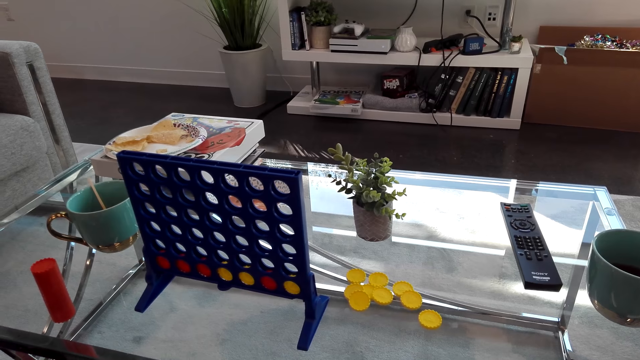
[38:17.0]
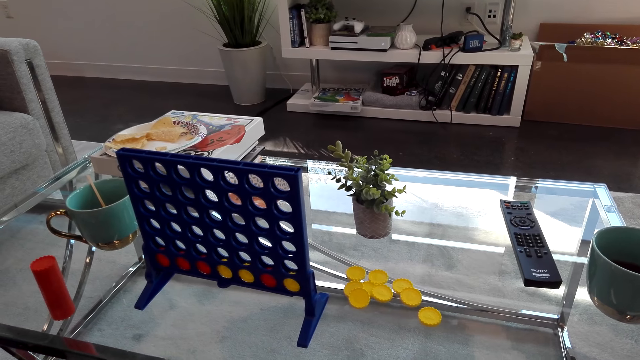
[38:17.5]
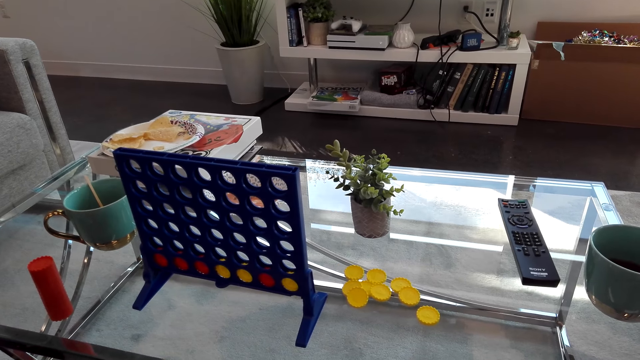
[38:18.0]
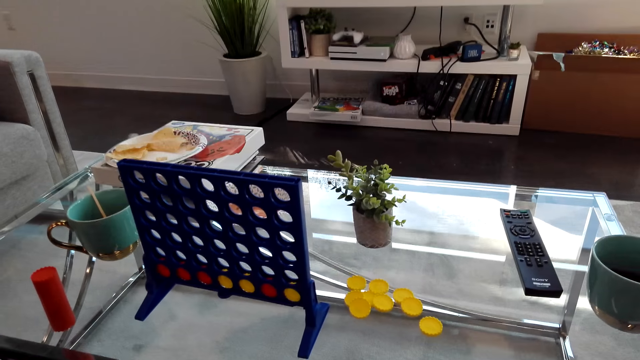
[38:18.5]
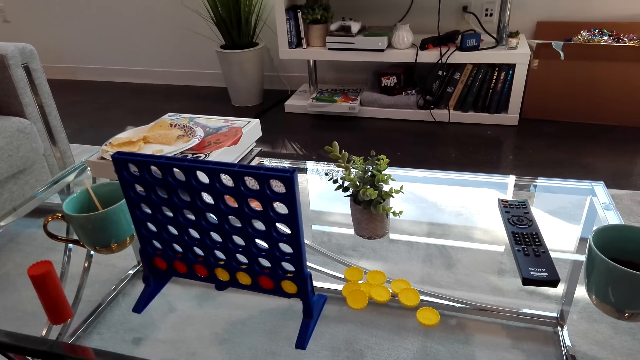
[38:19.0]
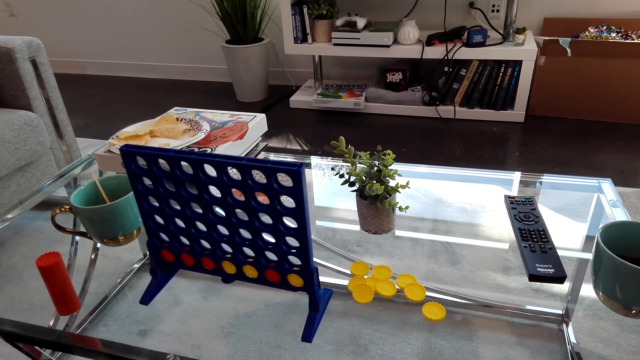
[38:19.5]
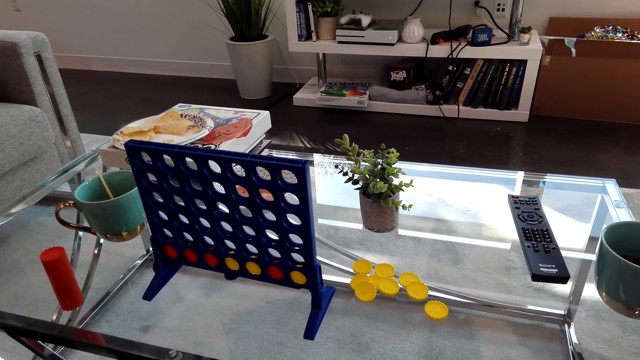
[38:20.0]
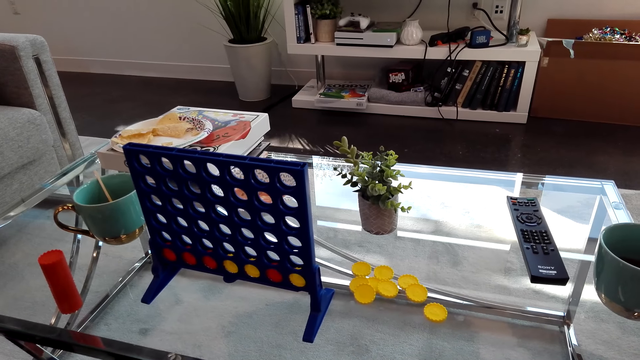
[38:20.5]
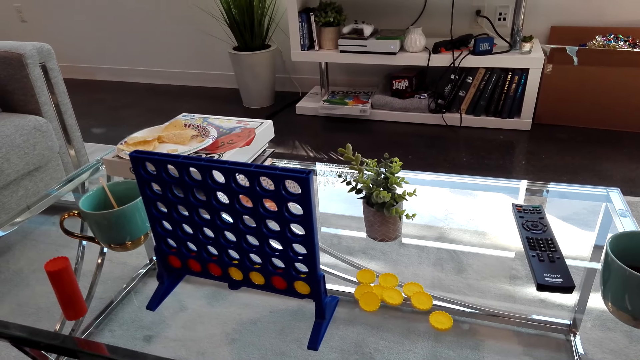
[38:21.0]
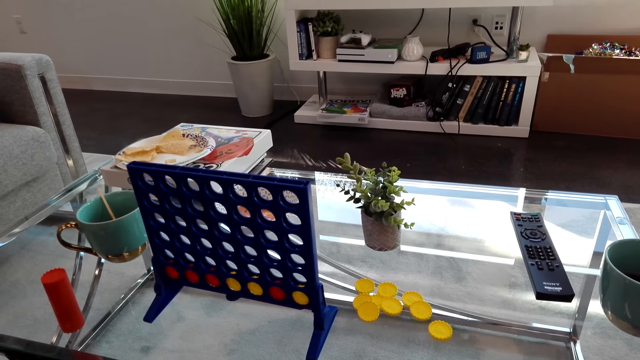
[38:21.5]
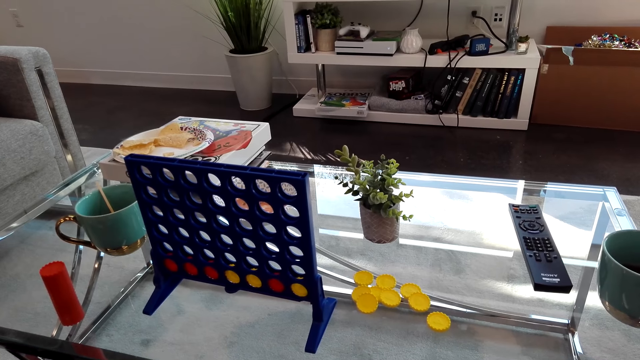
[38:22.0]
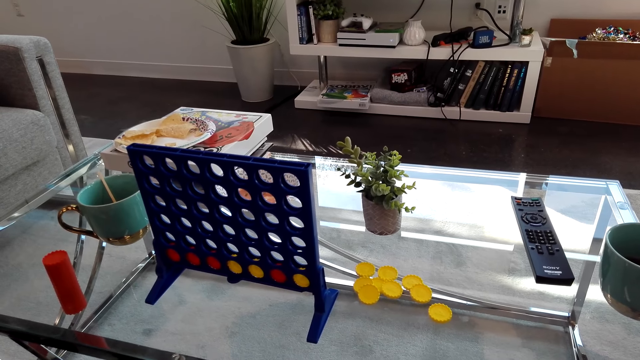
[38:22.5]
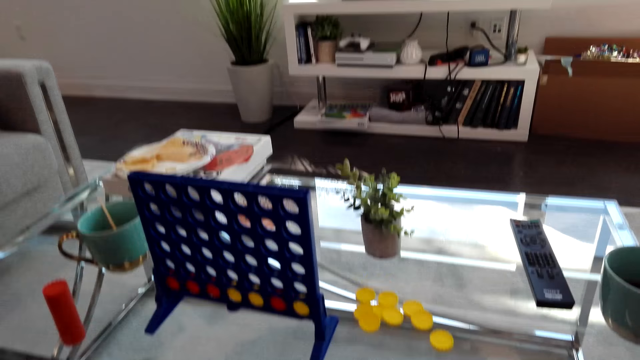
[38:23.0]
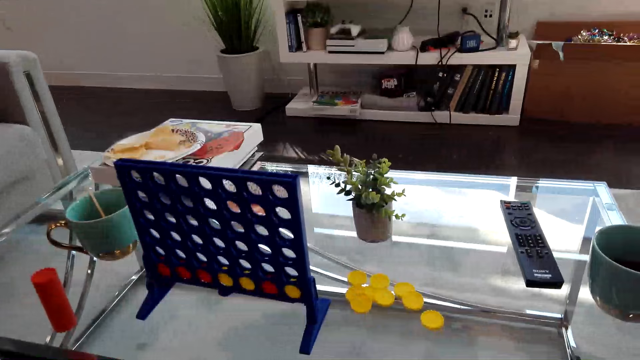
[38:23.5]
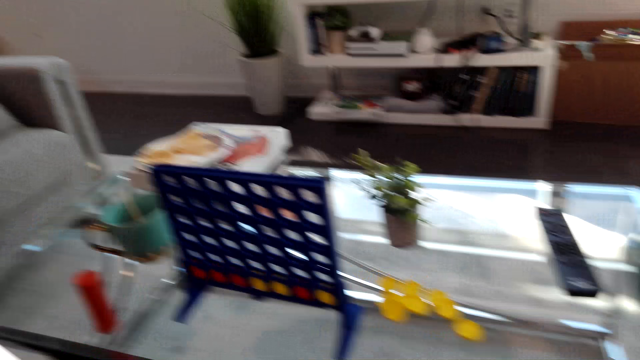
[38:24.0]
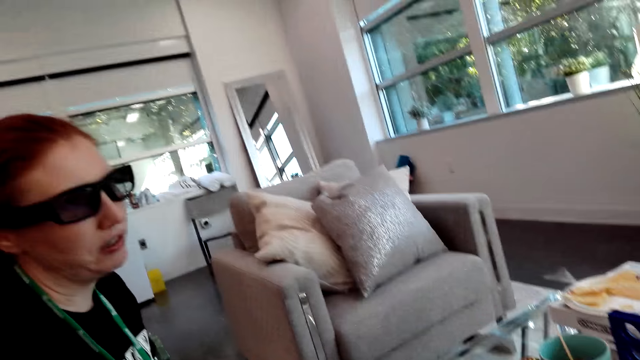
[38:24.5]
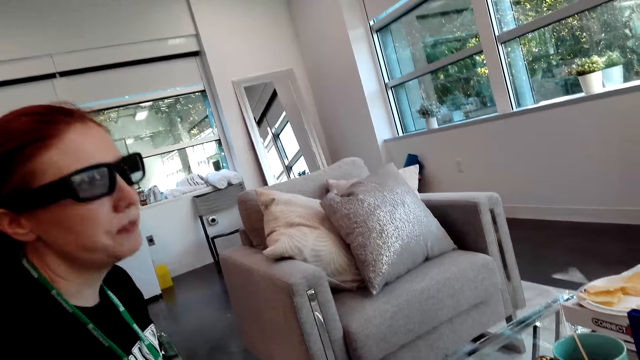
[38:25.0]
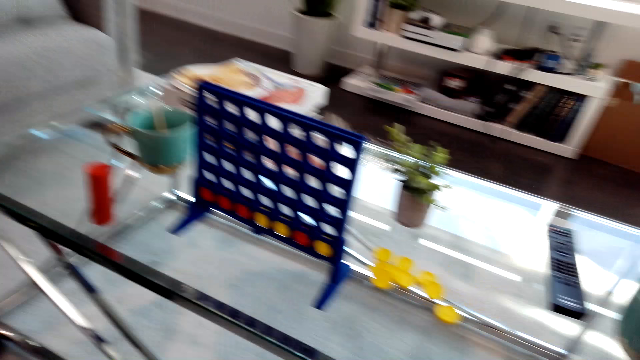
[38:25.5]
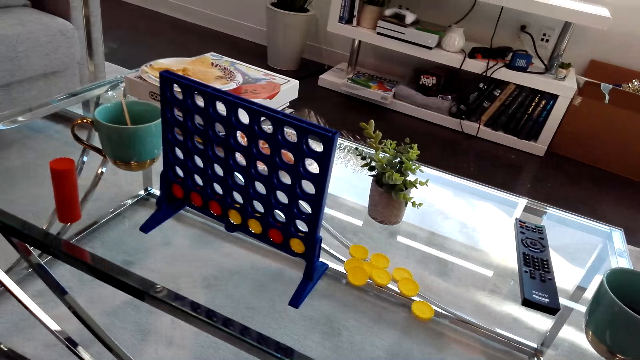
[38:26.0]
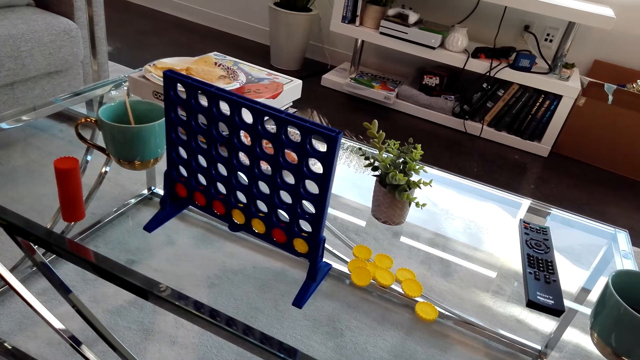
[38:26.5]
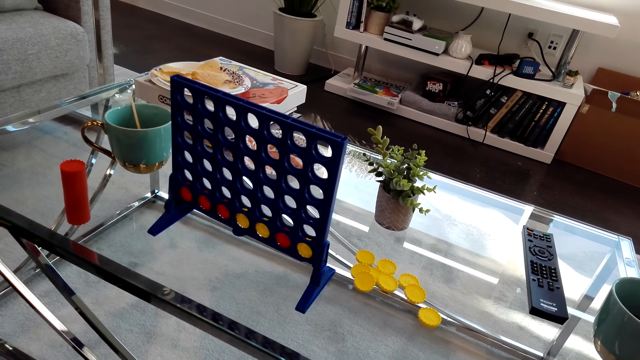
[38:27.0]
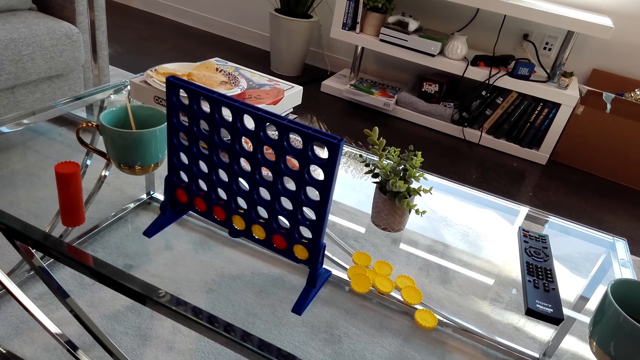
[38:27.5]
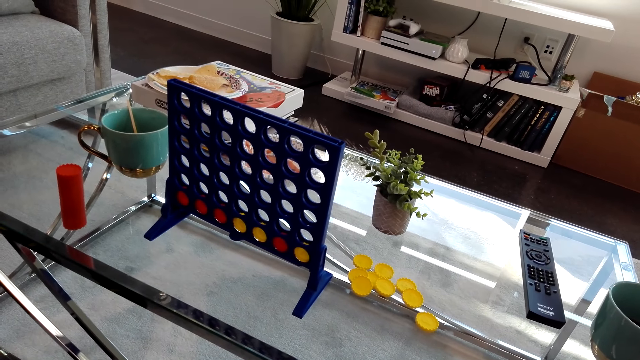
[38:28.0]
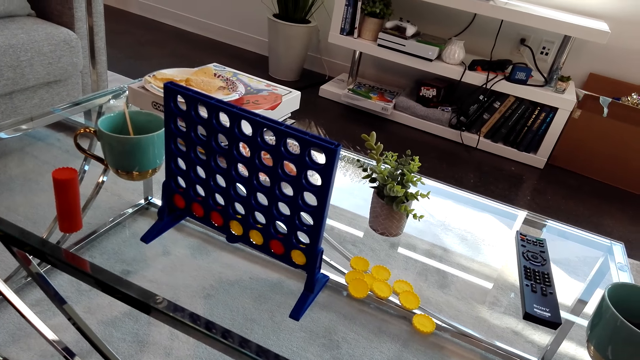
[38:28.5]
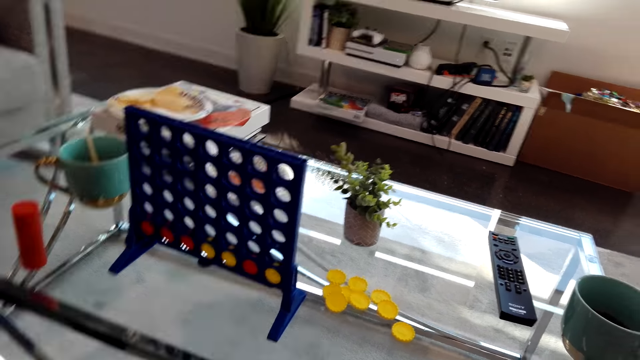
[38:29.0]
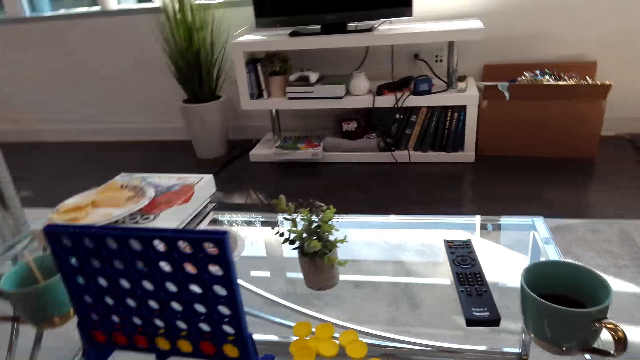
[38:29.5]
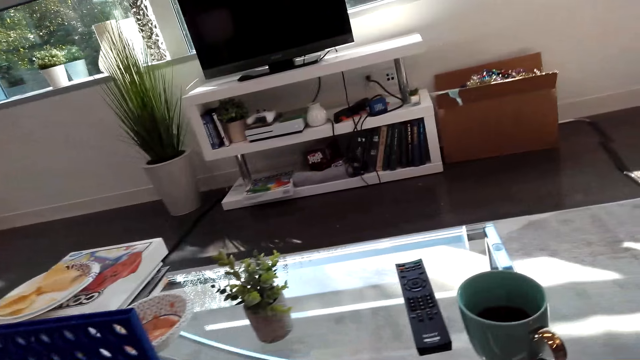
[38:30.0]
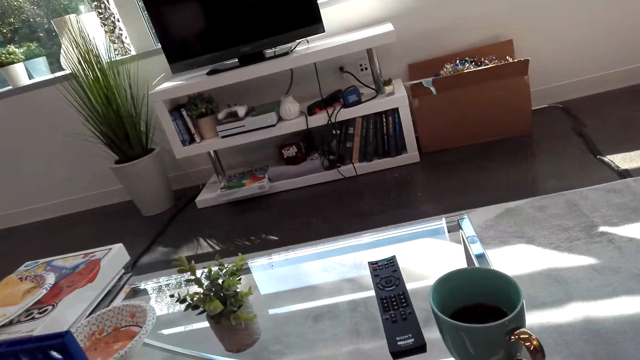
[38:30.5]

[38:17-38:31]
Someone talks to the camera wearer. The camera wearer looks at the Connect 4 game board.

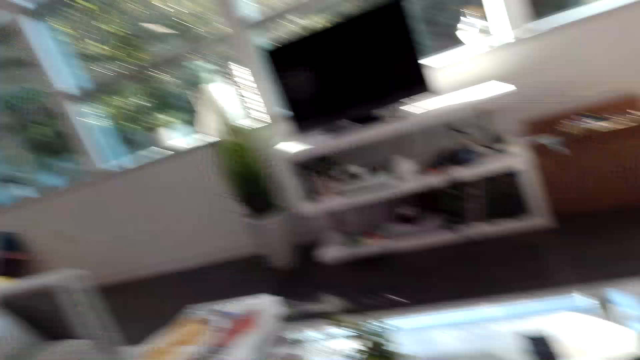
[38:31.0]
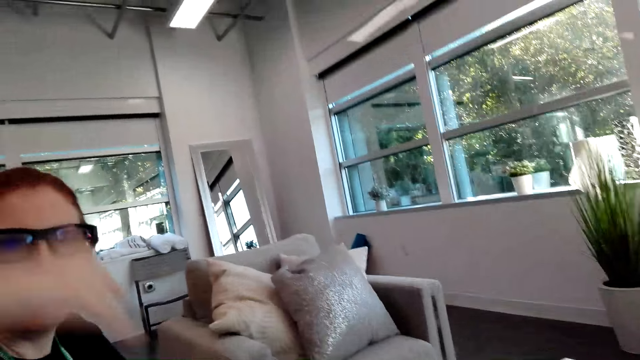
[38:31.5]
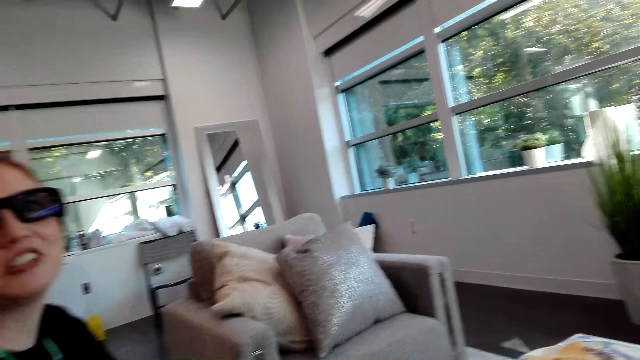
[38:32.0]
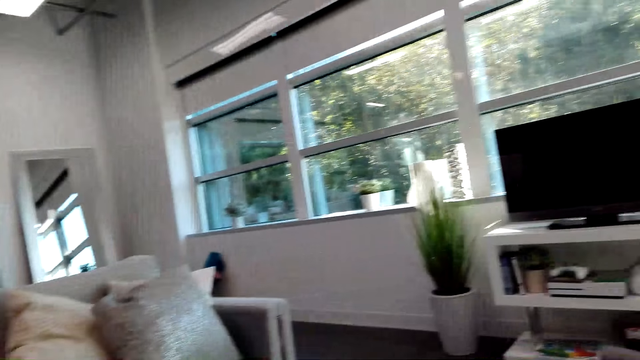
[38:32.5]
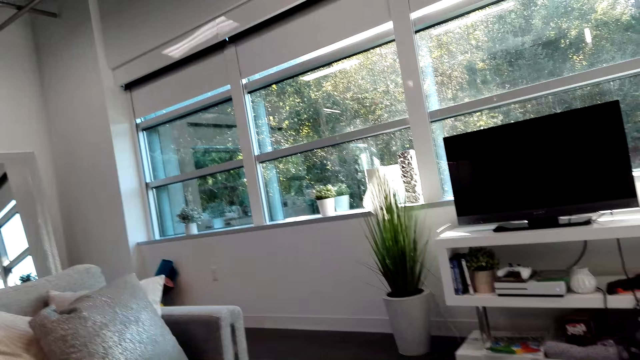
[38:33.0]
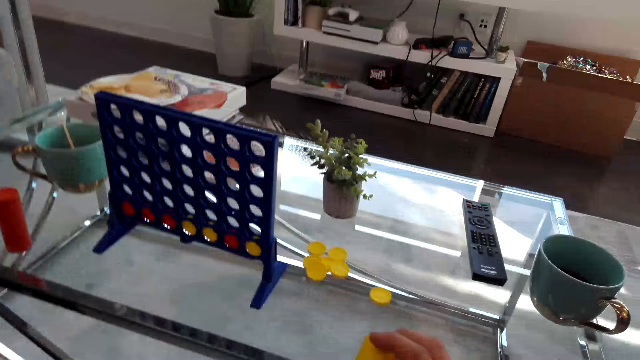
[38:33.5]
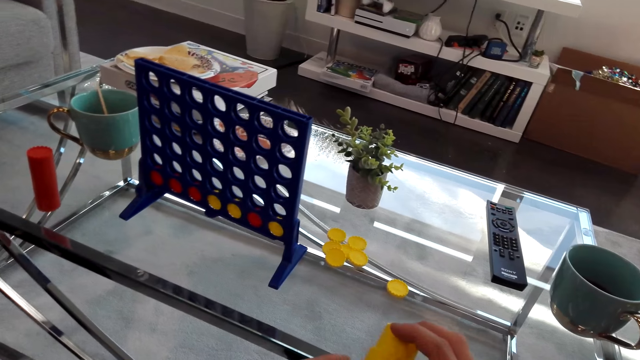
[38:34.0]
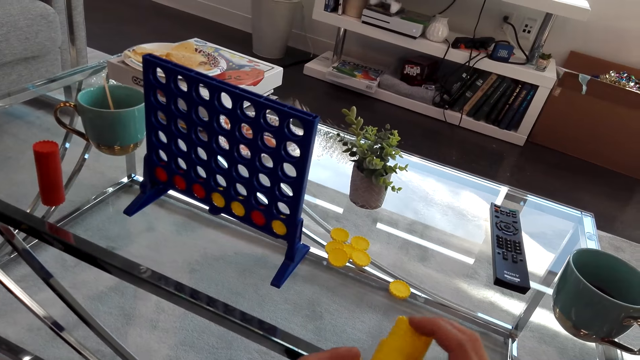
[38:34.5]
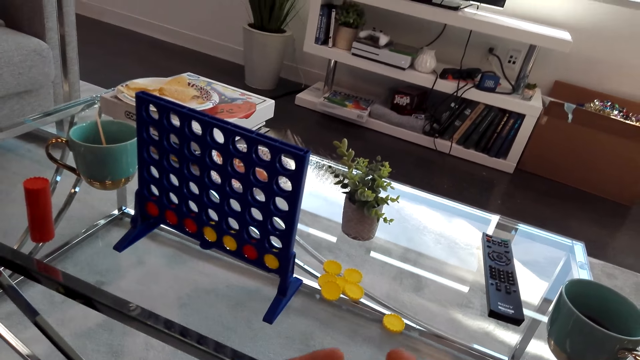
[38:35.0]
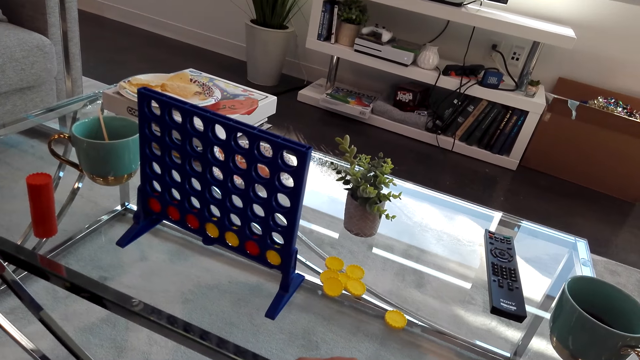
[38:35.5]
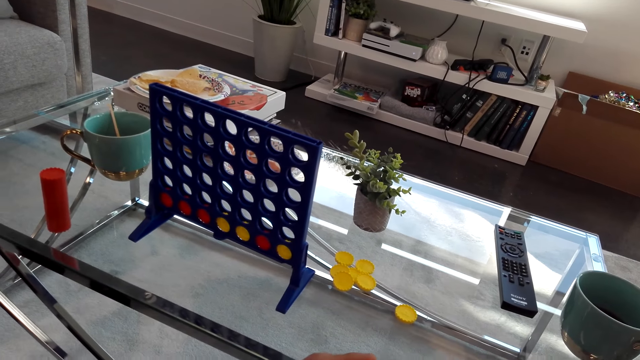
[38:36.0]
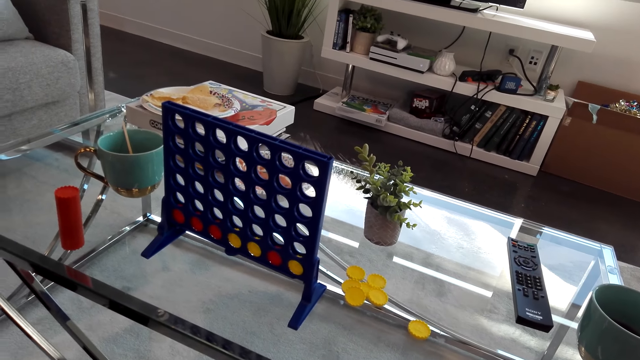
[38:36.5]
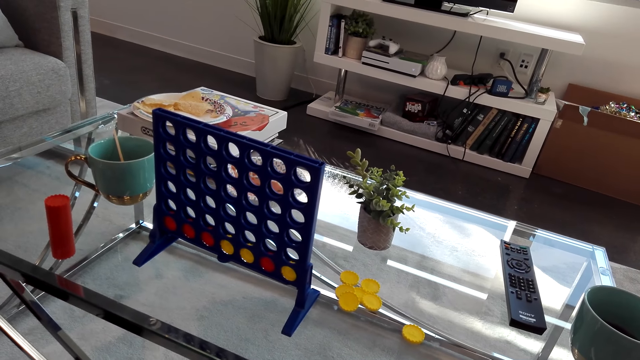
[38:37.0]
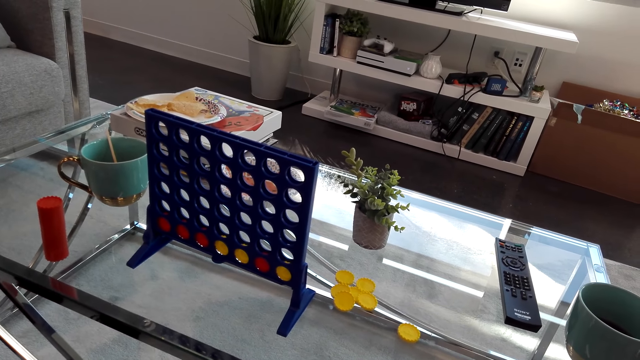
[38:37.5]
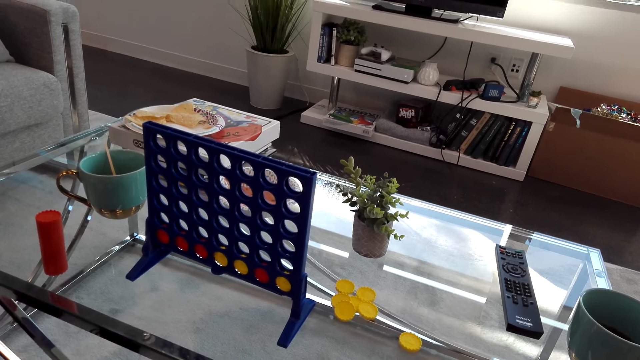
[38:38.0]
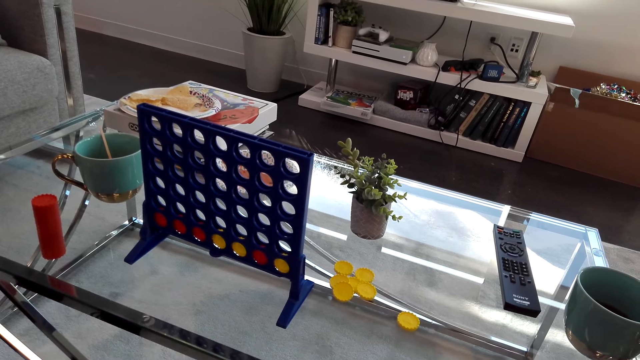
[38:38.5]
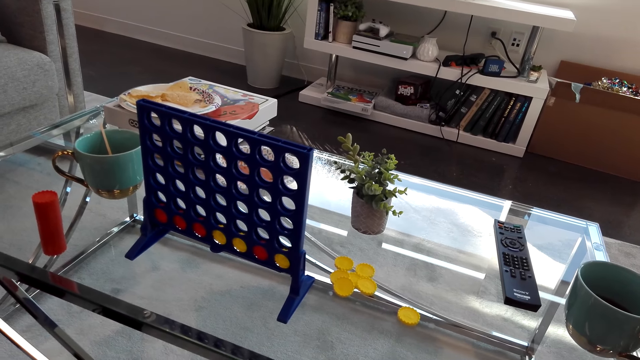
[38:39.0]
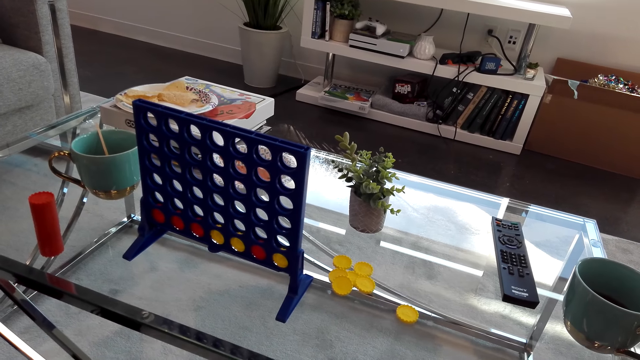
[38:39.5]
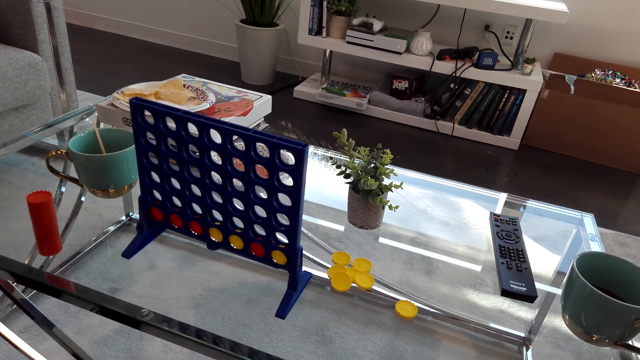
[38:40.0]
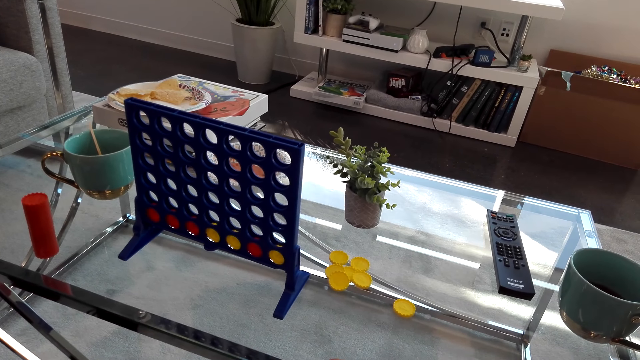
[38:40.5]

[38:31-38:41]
A lady talks with the camera wearer. The camera wearer looks around. They hold the Connect 4 game coins.
